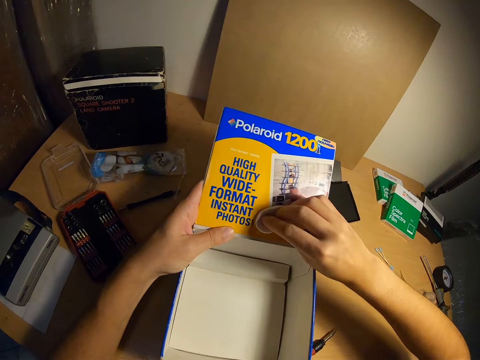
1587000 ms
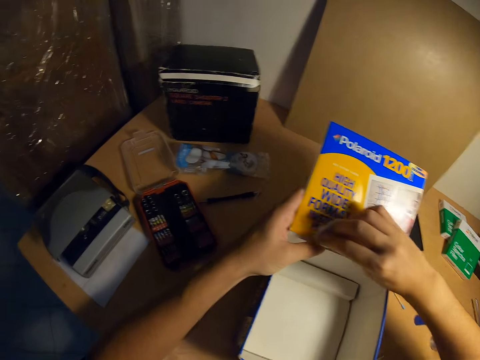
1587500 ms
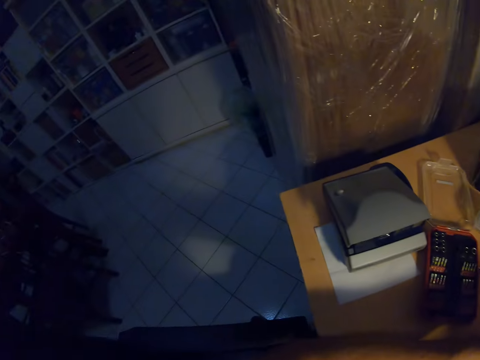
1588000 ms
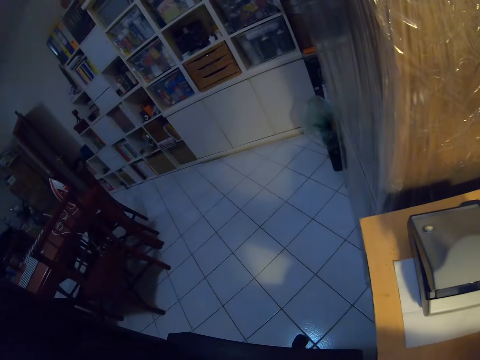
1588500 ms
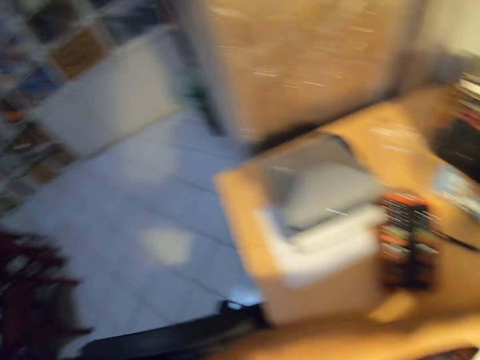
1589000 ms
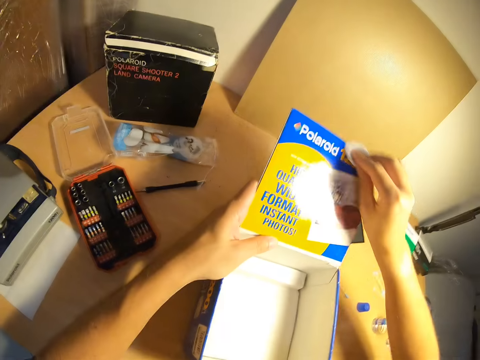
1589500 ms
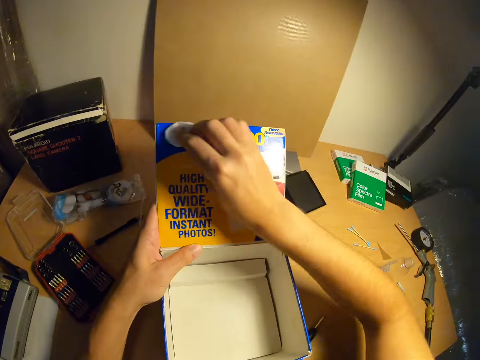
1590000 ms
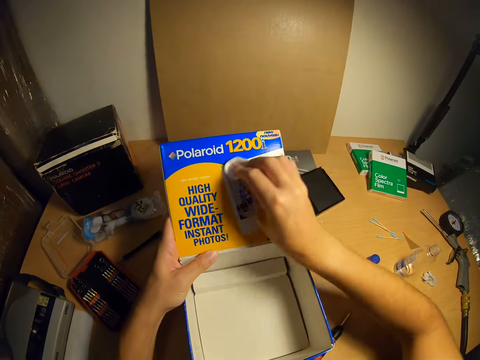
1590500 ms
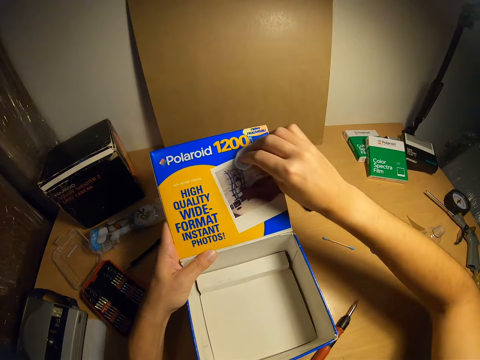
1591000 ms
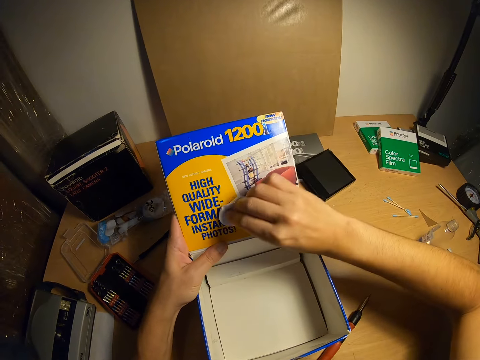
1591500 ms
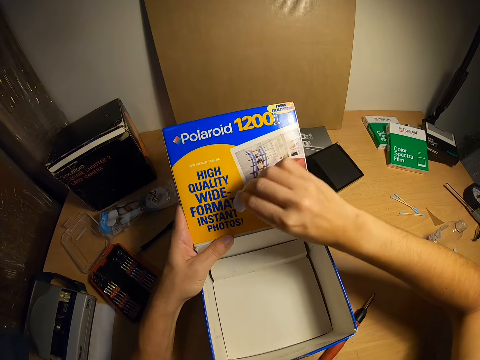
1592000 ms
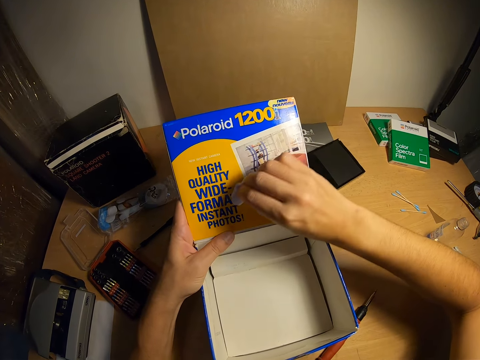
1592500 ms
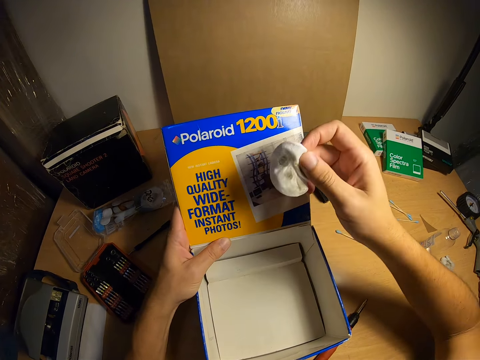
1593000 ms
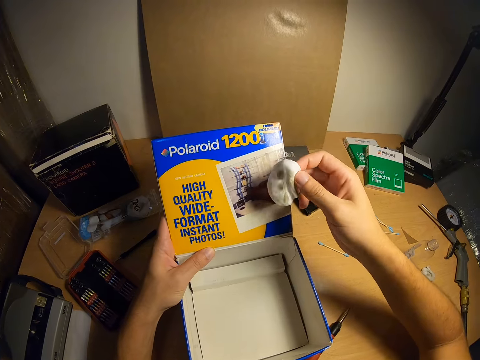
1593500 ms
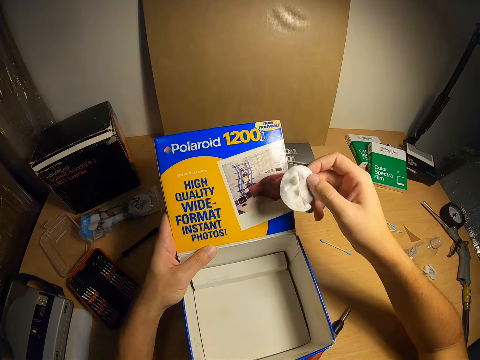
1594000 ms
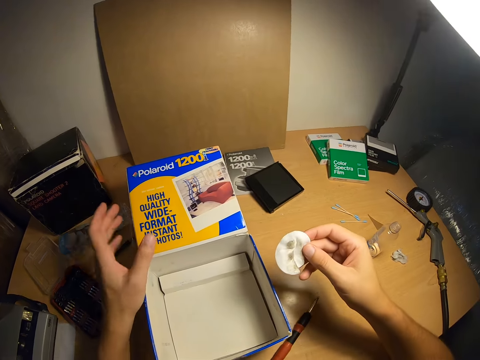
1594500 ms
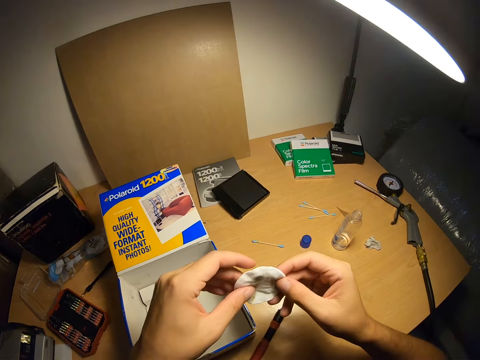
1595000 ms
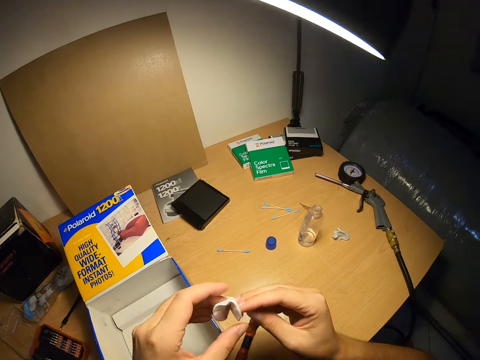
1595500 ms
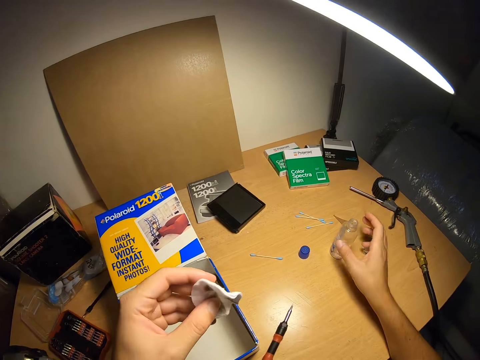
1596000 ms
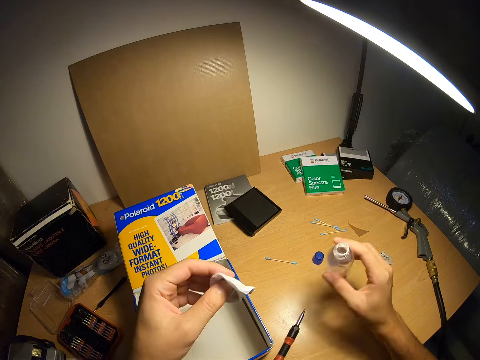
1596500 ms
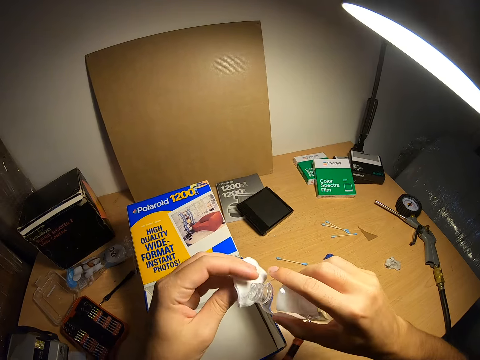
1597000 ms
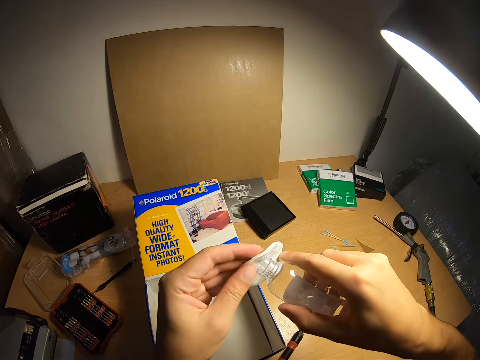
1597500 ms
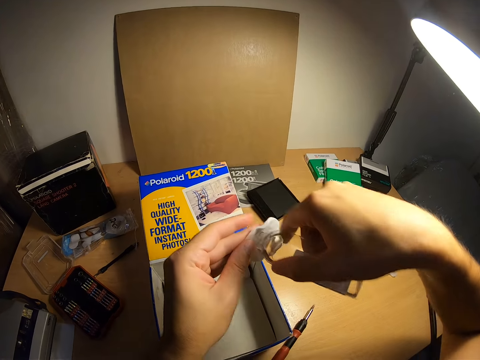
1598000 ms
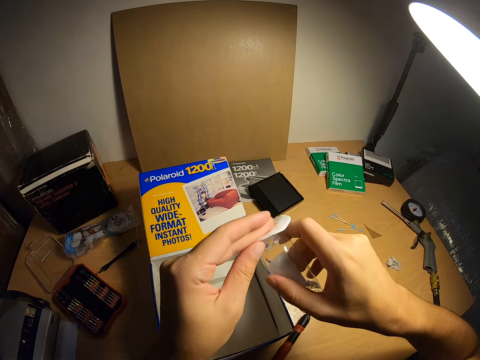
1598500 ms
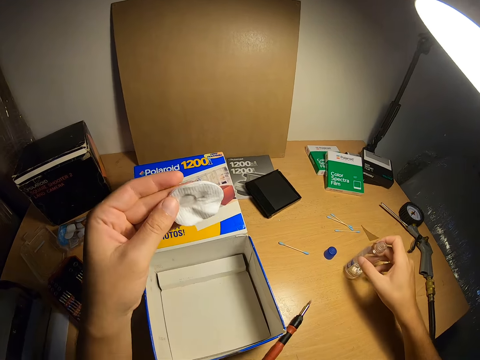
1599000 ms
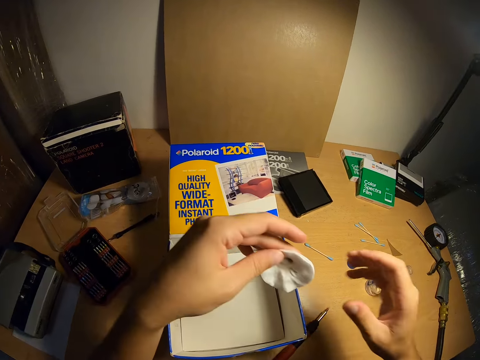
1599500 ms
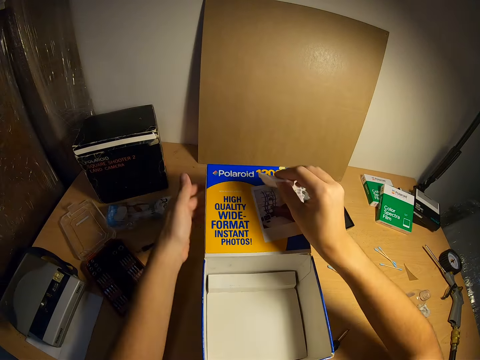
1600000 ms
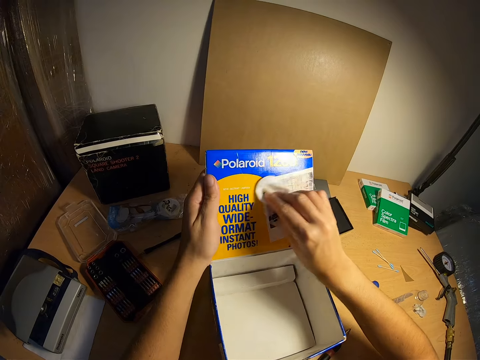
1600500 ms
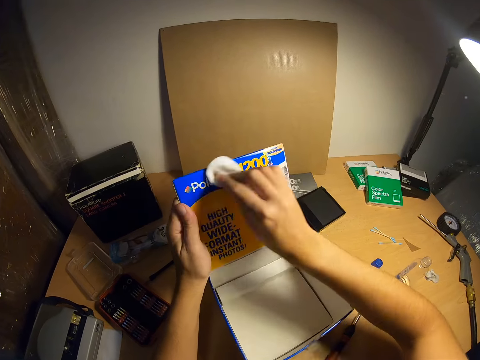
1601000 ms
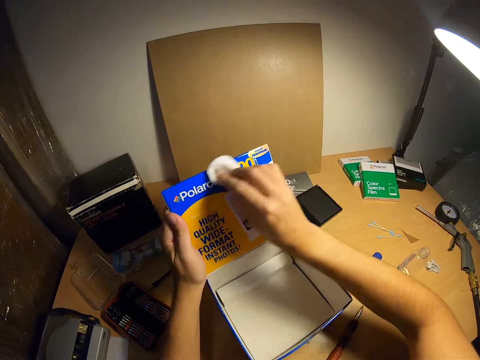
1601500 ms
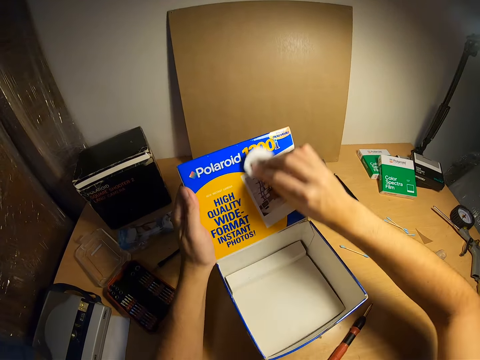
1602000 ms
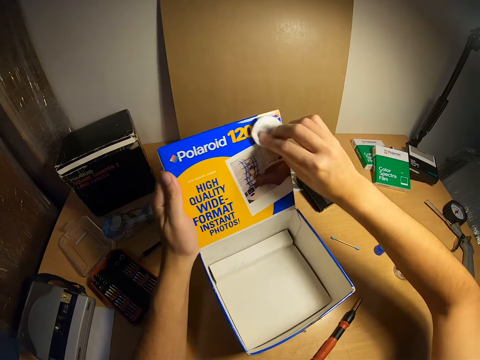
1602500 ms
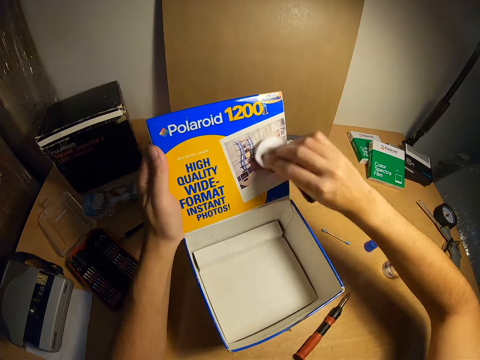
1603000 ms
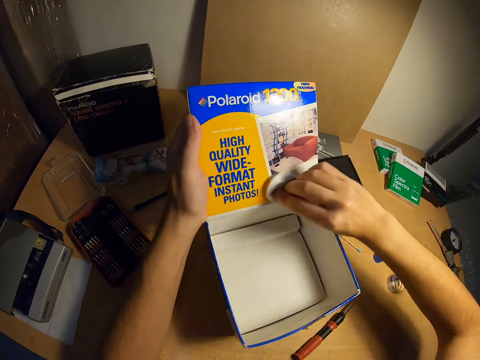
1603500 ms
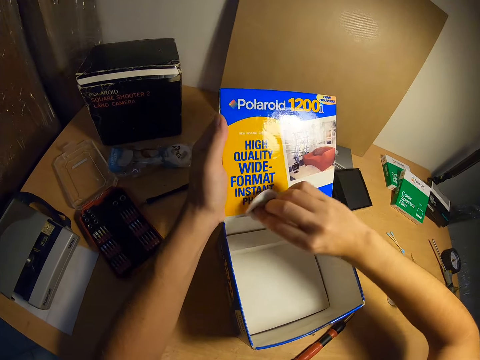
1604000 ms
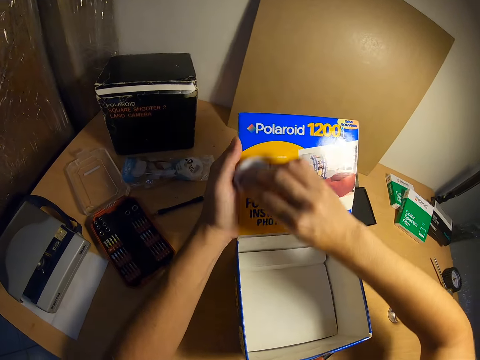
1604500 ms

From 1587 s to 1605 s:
The camera wearer looks on the other side. He wipes the box. He holds the piece of cloth. He leaves the box on the table. He passes the wipes to his left hand. He holds the piece of cloth with two hands. He holds the piece of cloth with one hand. He picks up the methylated spirit container from the table. He pours the methylated spirits on the wipes. He drops the methylated spirit container on the table. He passes the wipes to his right hand. He holds the piece of cloth with the other hand. He holds the box. He wipes the box.

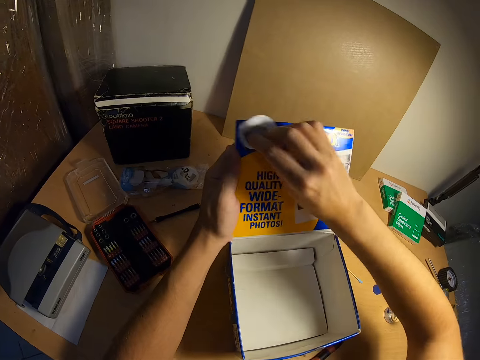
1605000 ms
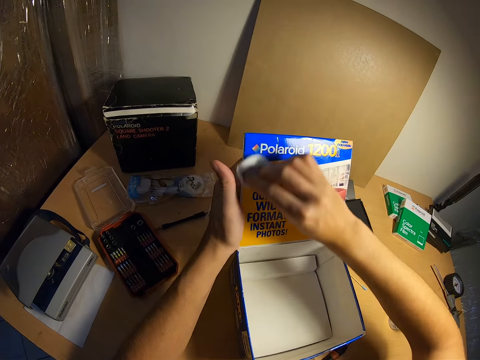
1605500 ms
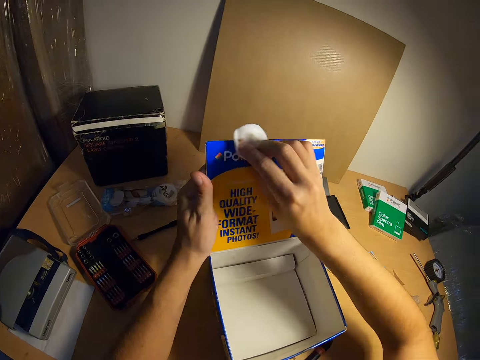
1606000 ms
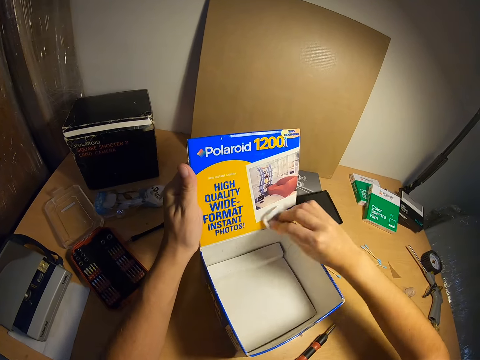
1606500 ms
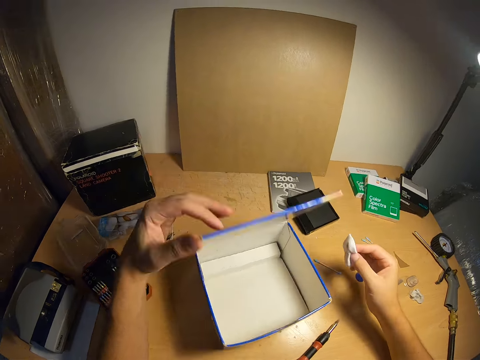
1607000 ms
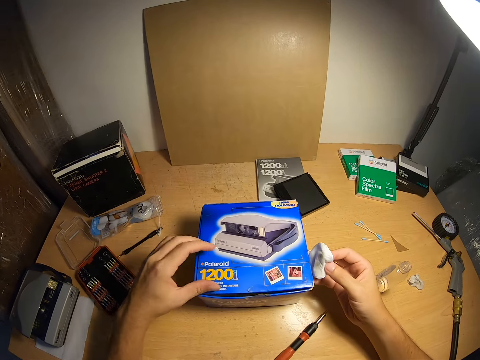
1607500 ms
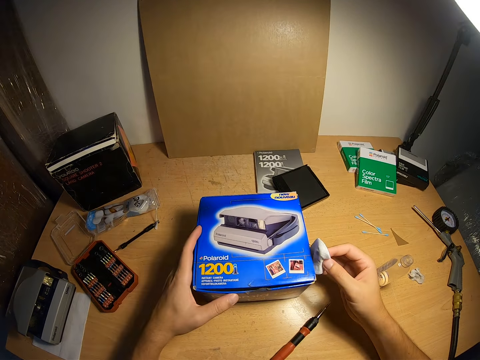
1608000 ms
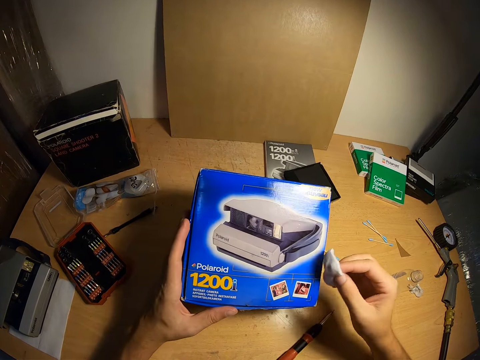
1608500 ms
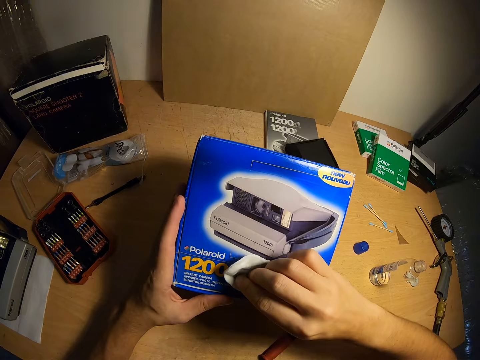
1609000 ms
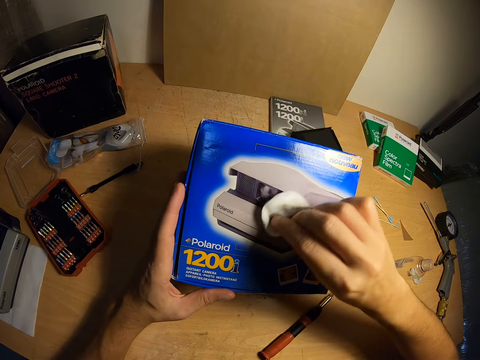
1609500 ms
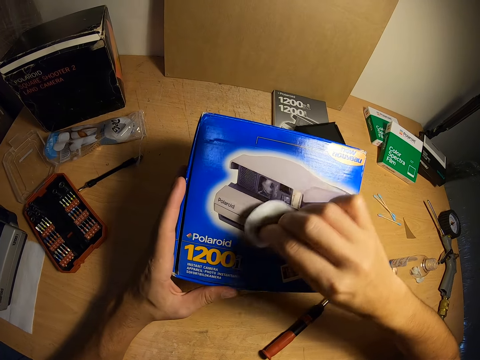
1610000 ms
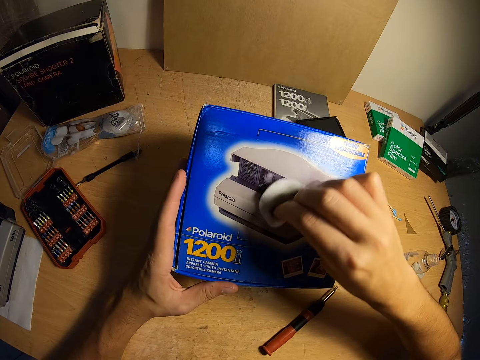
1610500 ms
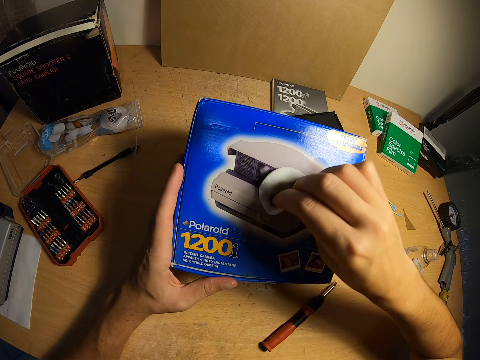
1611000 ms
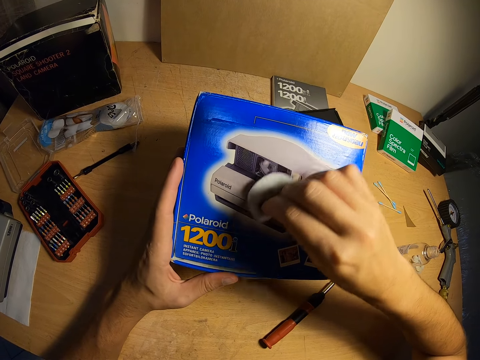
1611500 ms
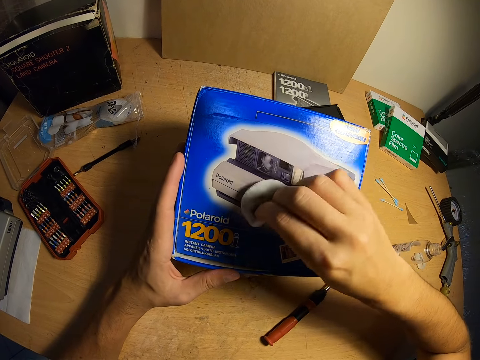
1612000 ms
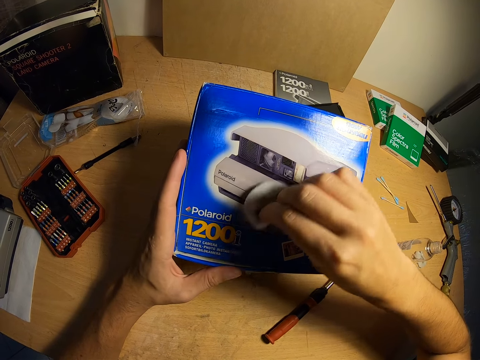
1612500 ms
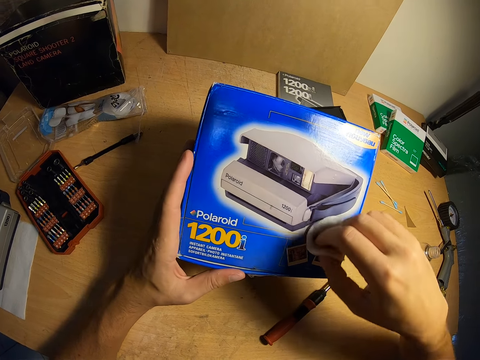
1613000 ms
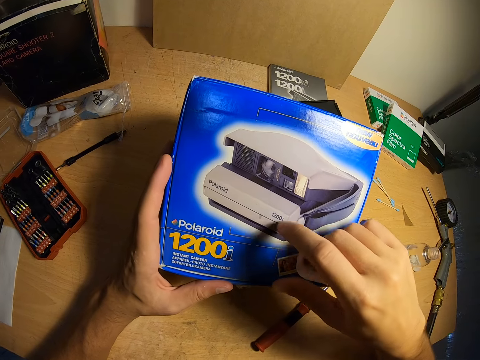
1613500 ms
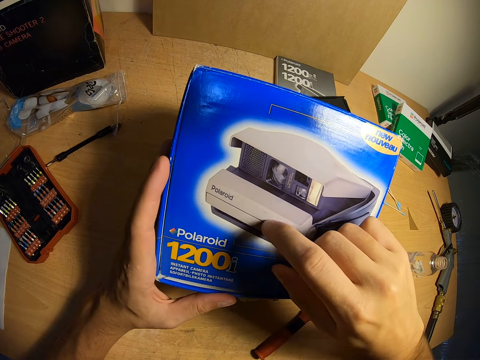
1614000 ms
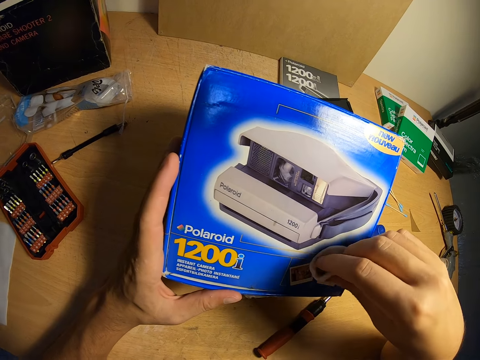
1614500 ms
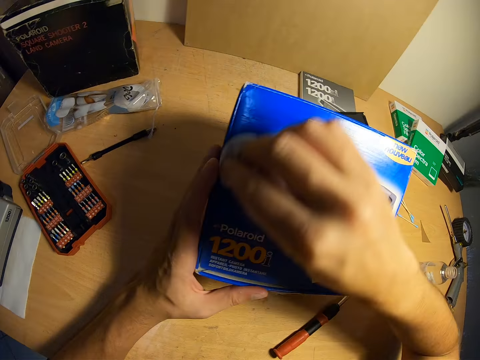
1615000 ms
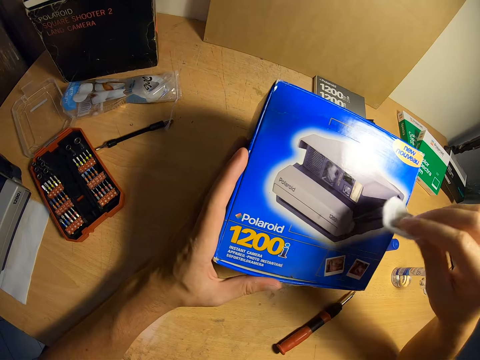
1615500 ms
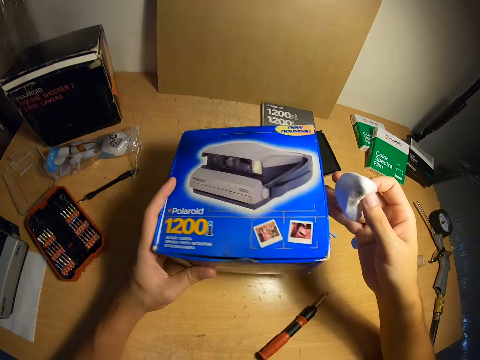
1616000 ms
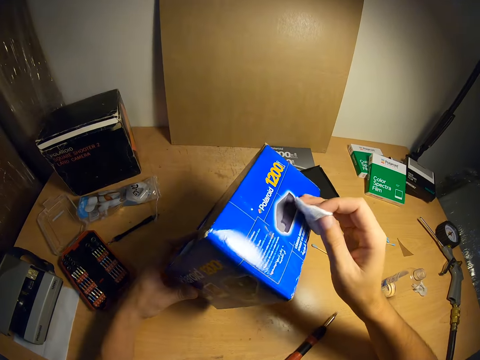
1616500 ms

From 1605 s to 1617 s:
The camera wearer holds the piece of cloth. They close the carton. They lift the carton from the table. They clean the carton. They scratch a point on the box. They wipe the box. They drop the carton on the table. They turn the box on the other side.
